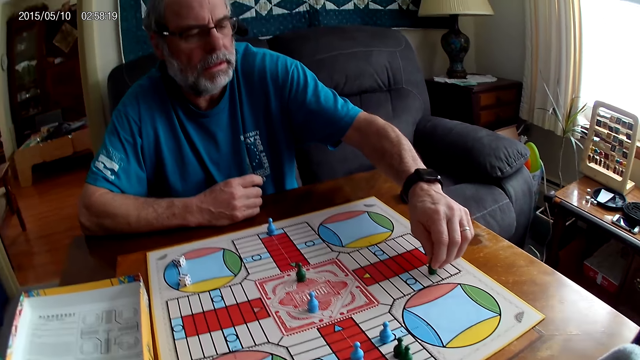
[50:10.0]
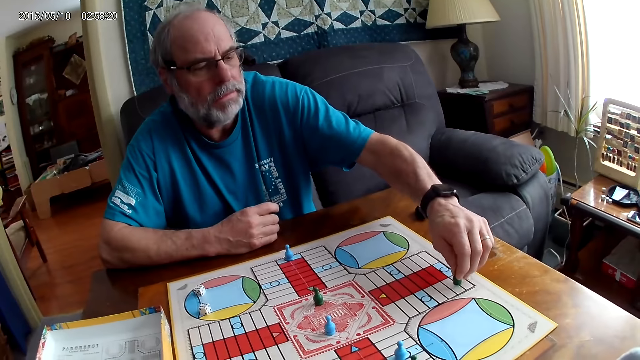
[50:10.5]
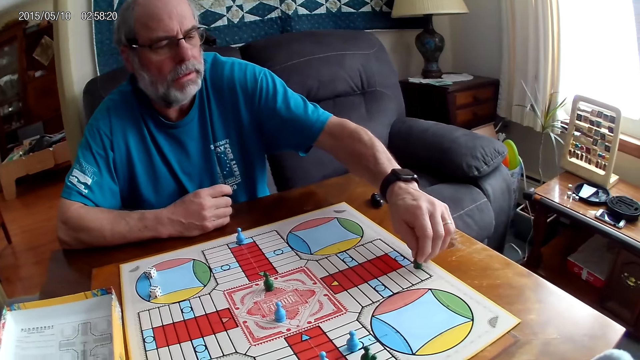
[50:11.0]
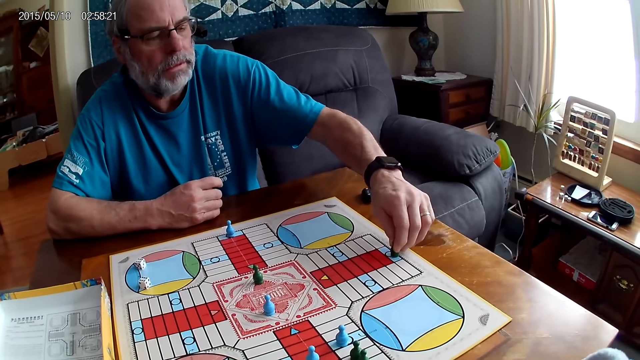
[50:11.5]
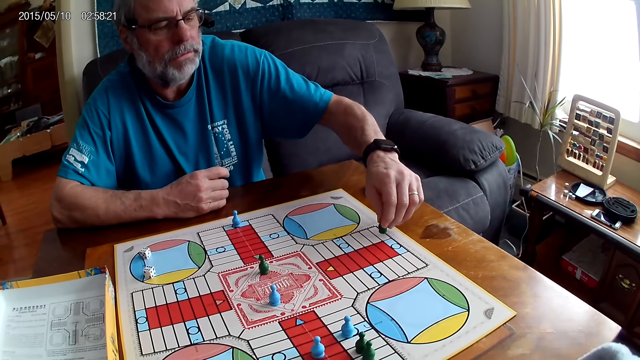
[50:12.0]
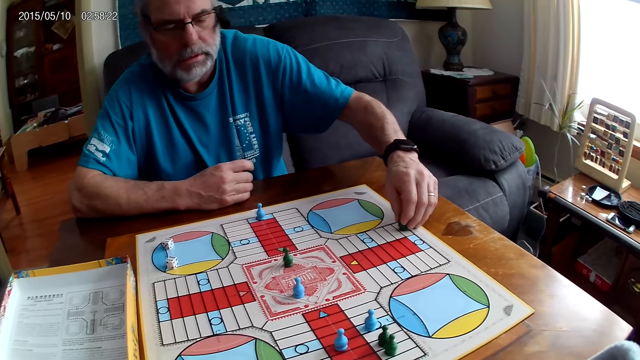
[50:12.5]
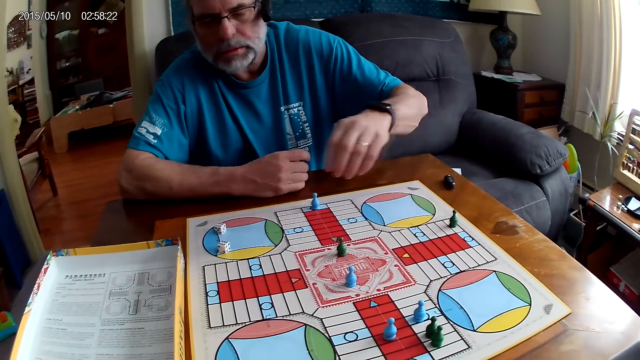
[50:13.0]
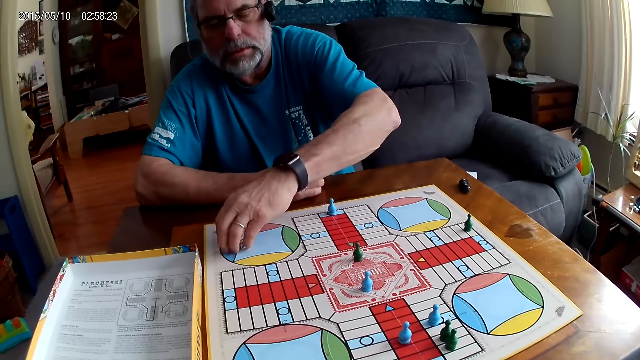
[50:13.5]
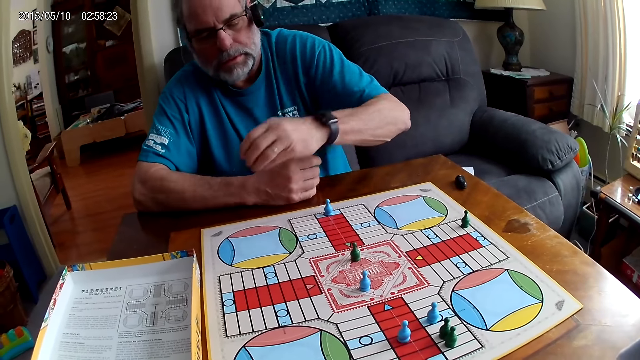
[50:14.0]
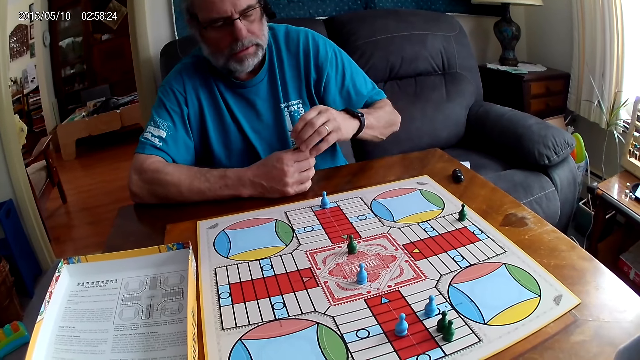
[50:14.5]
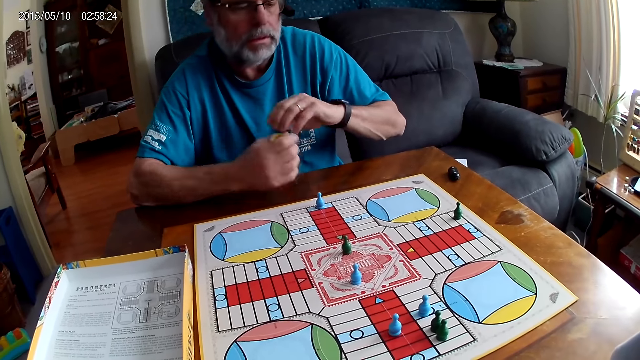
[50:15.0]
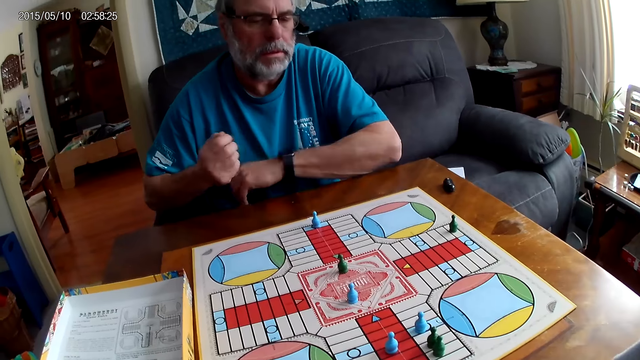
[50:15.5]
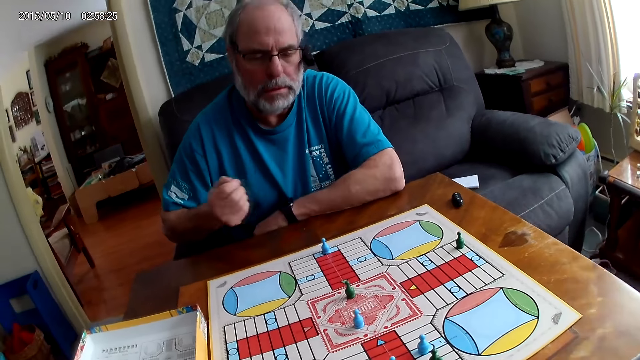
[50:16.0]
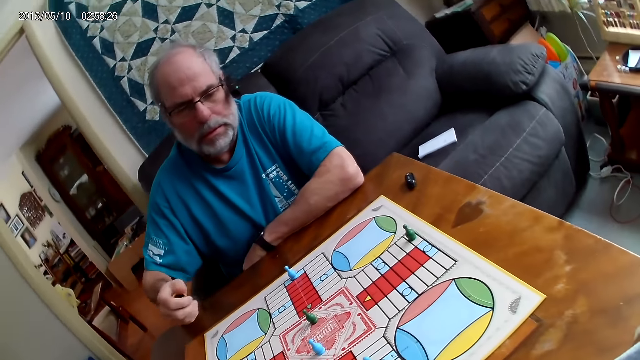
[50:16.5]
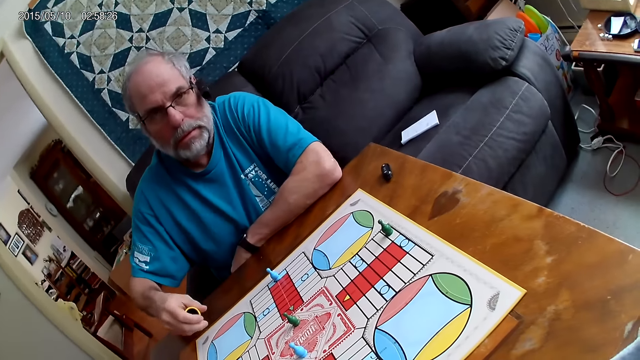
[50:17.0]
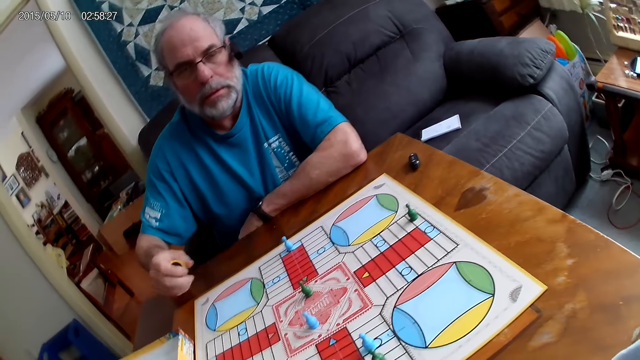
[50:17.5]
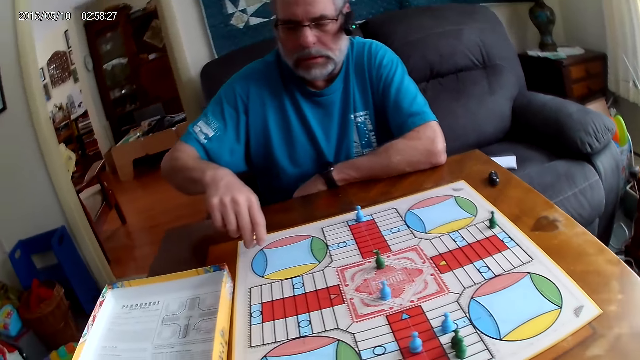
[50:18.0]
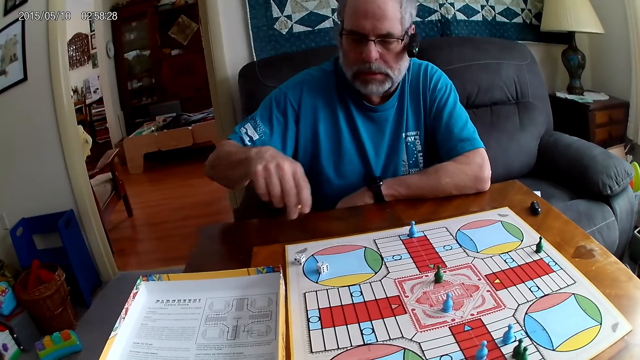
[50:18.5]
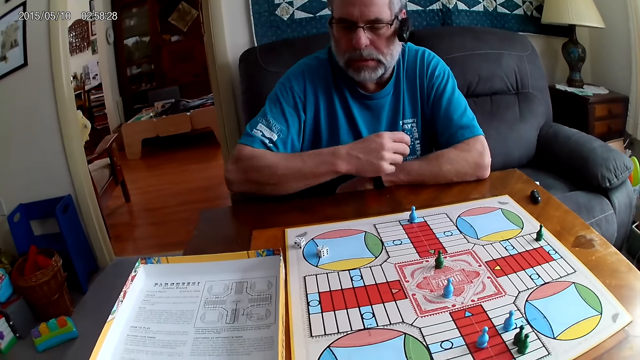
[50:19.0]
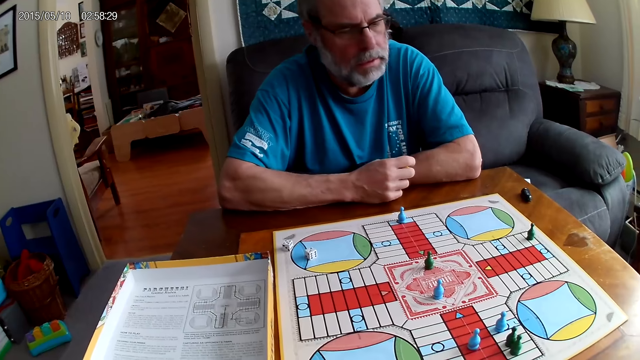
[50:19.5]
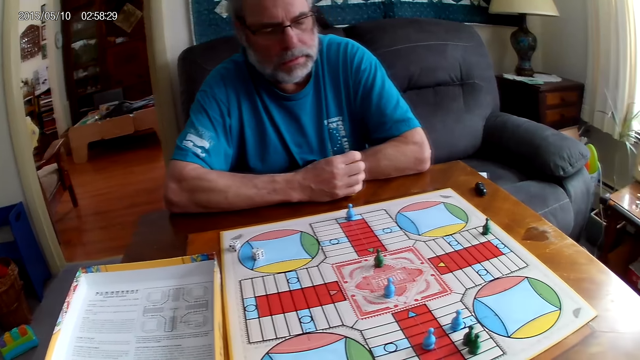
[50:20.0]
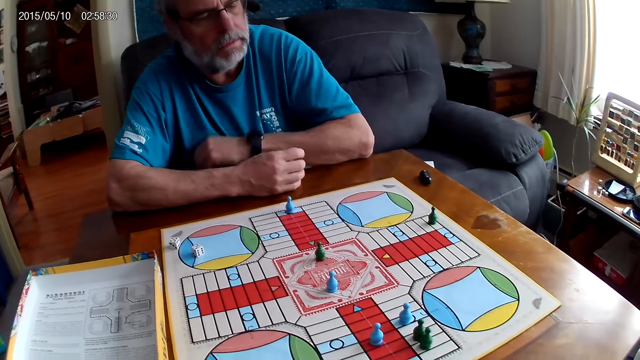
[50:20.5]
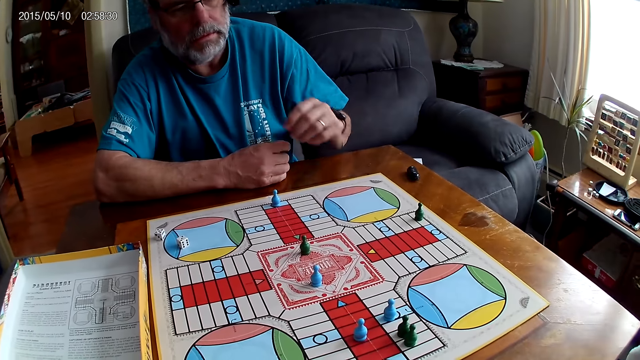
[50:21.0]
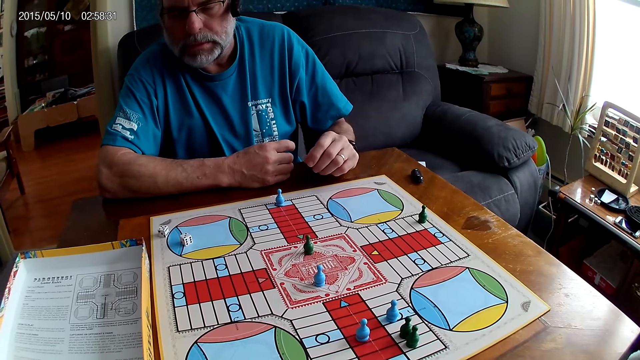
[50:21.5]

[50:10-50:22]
The camera wearer puts a Ludo pawn on the board. A man takes the dice from the Ludo board with the right hand. The man puts the dice in the container. The man shakes the dice in the container. The man drops the dice from the container on the Ludo board. The man stares at the board.

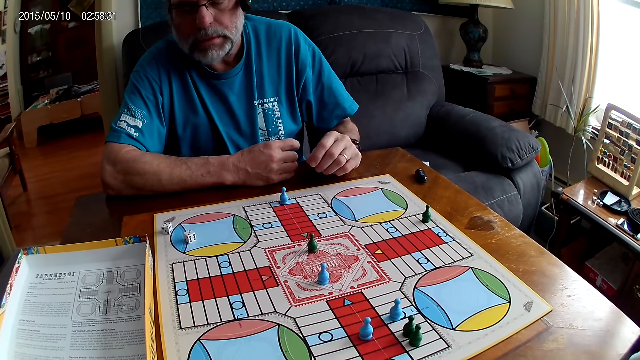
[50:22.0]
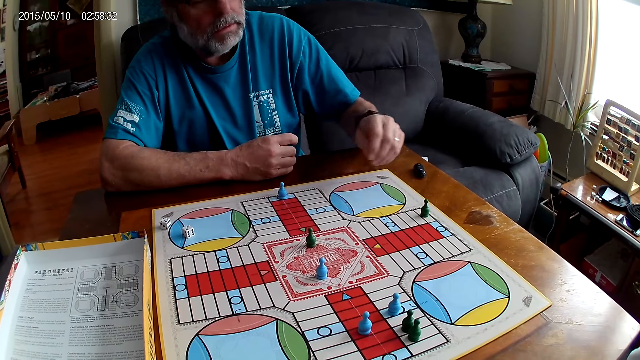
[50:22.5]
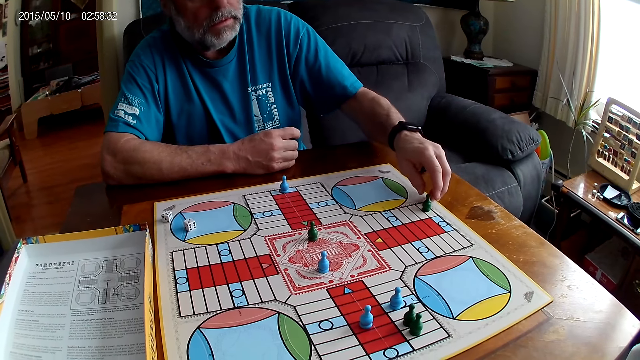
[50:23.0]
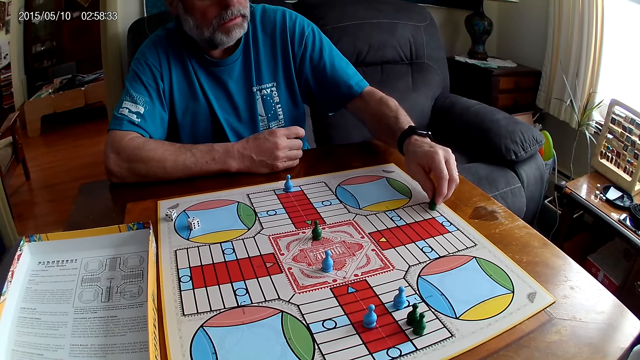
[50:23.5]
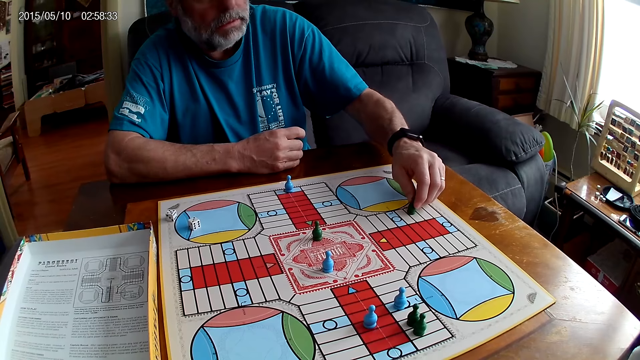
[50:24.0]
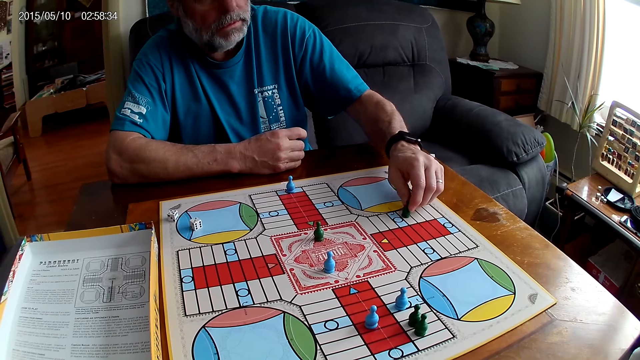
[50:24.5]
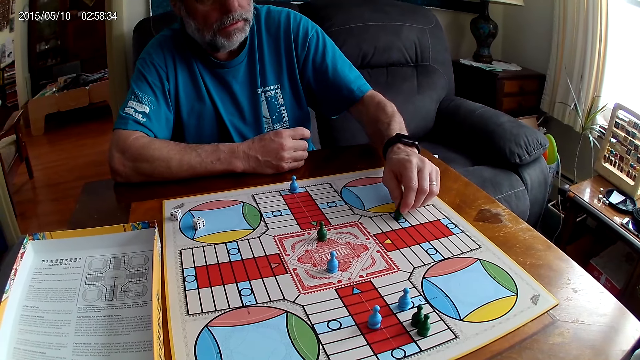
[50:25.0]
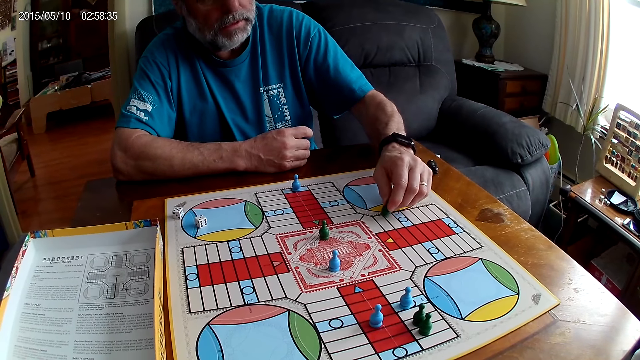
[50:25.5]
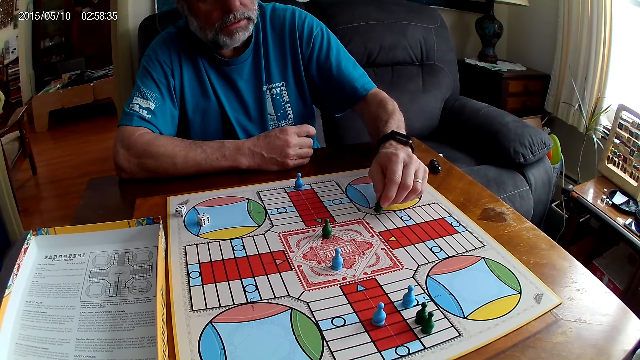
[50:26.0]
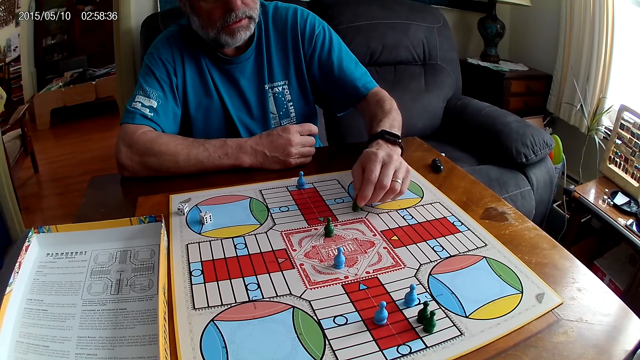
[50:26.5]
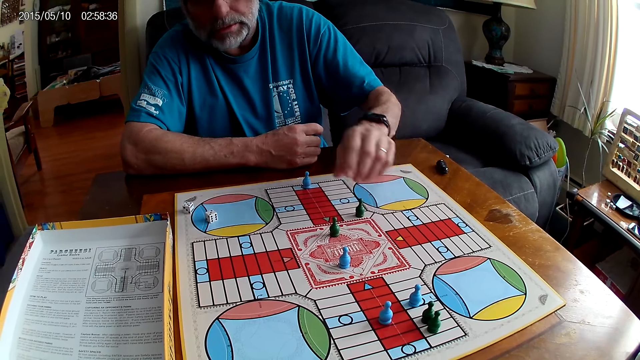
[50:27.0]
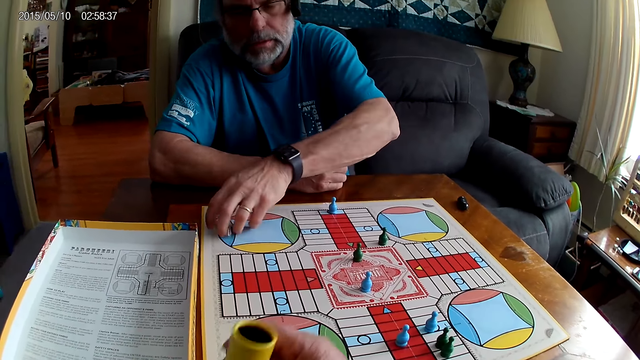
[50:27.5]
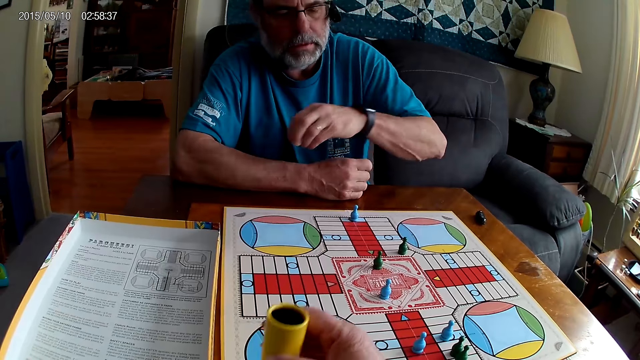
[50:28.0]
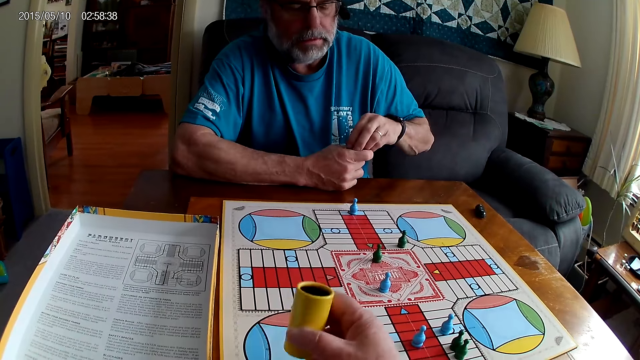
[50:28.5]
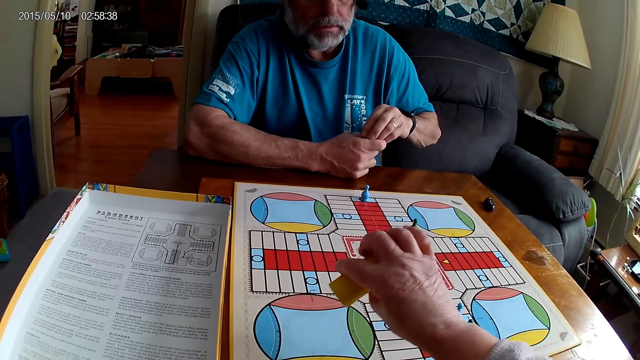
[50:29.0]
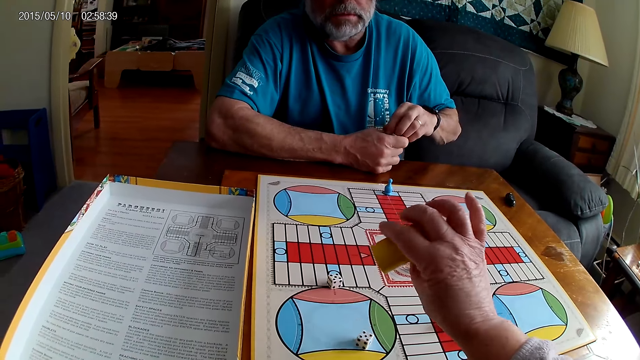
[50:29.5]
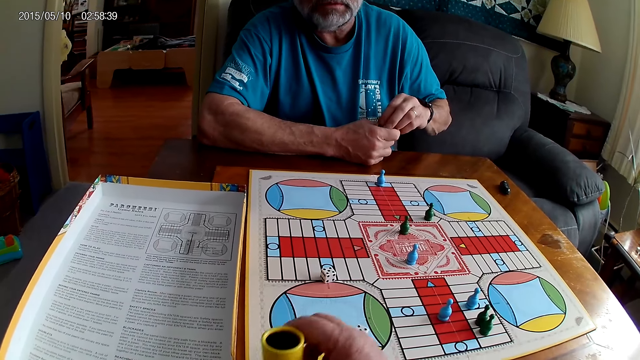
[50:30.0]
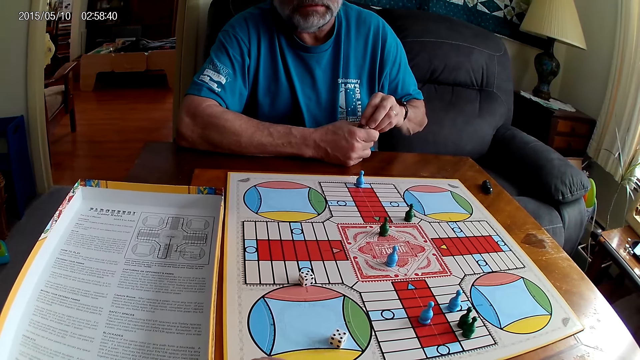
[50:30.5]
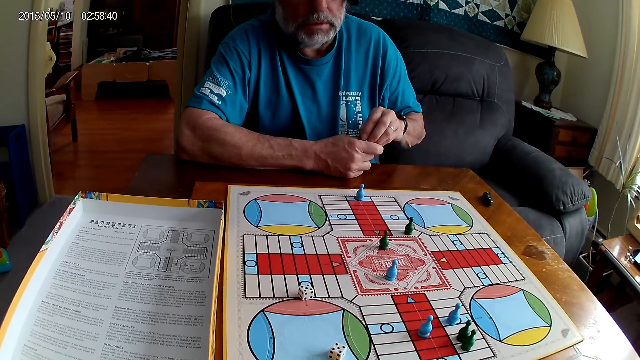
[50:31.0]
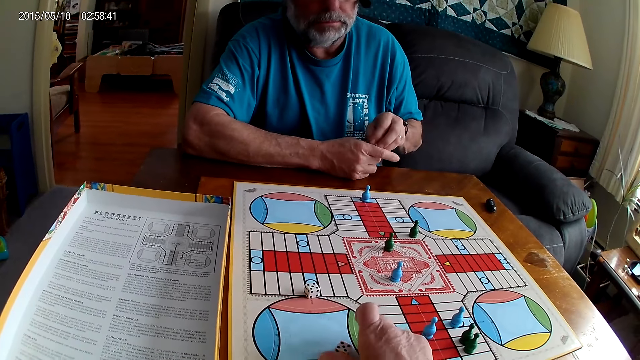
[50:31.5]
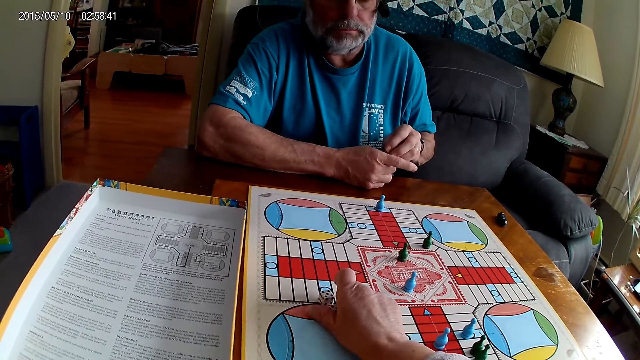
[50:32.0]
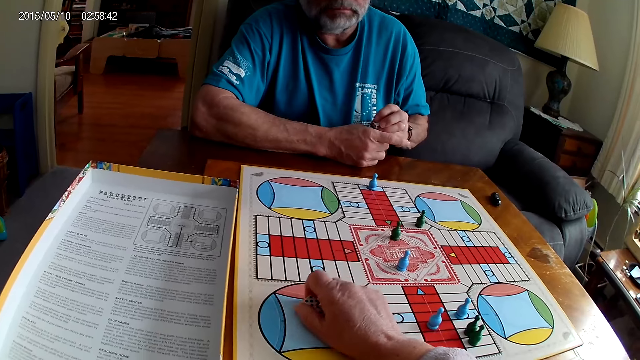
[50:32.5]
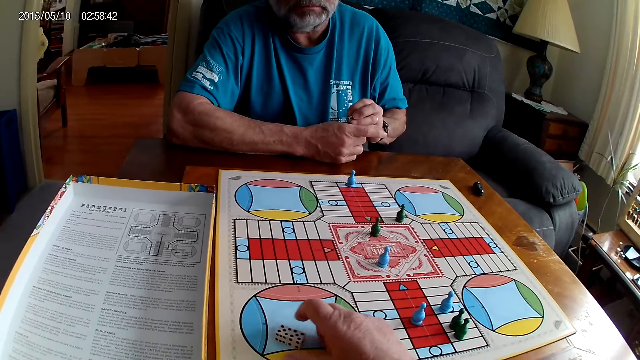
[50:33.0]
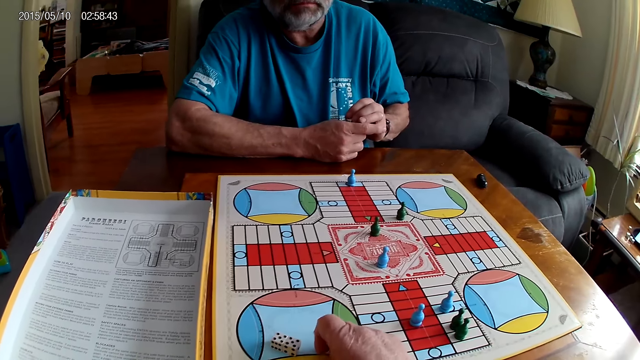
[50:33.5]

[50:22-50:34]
The camera wearer picks the pawn. A man counts steps on the Ludo board with chess. The man moves the pawn. The camera wearer takes the container from the table with the right hand. The man puts the pawn on the board. The camera wearer shakes the dice in the container. The man takes the dice from the Ludo board with the right hand. The camera wearer drops the dice from the container on the Ludo board. The man puts the dice in the container. The camera wearer gathers the dice on the Ludo board with the right hand. They pick the dice.
